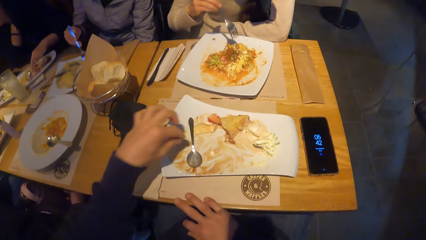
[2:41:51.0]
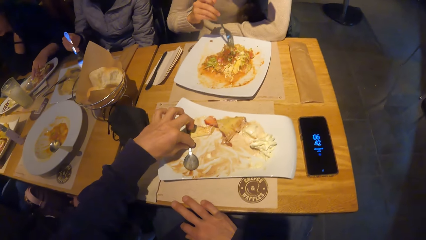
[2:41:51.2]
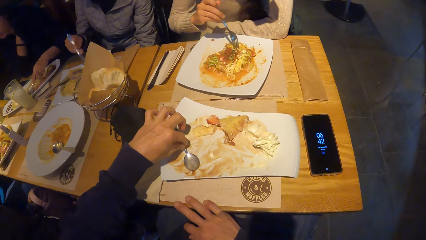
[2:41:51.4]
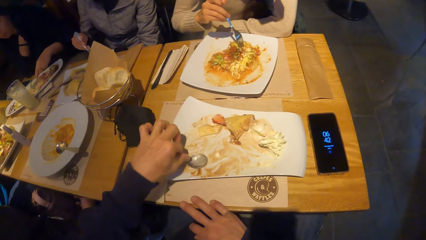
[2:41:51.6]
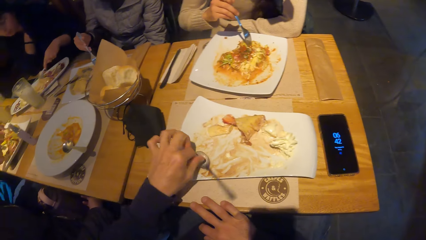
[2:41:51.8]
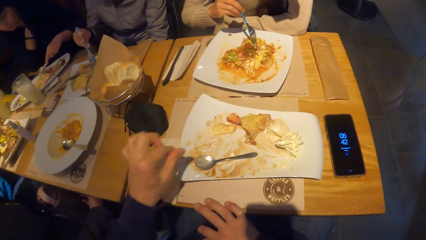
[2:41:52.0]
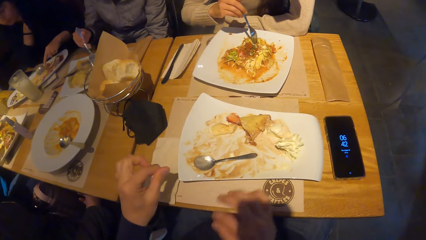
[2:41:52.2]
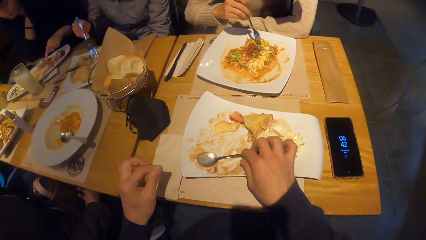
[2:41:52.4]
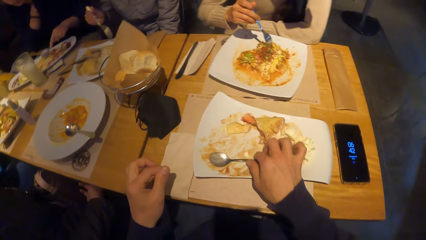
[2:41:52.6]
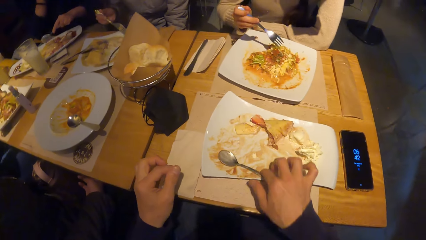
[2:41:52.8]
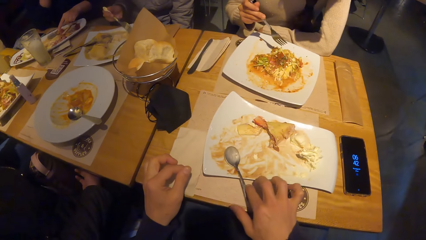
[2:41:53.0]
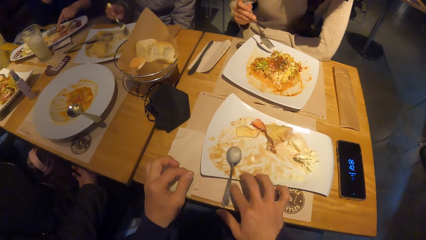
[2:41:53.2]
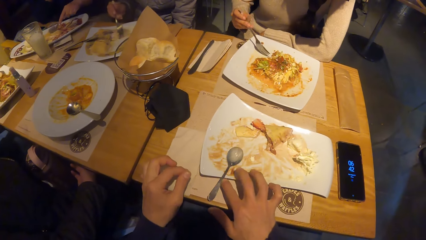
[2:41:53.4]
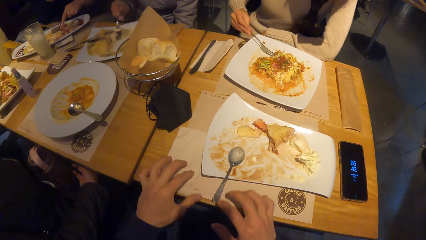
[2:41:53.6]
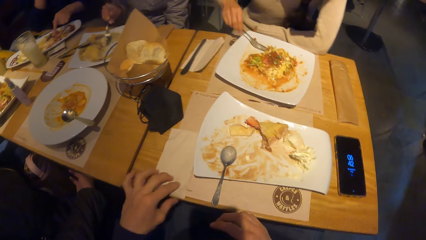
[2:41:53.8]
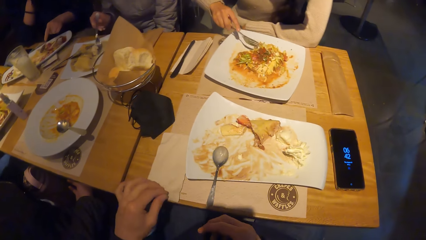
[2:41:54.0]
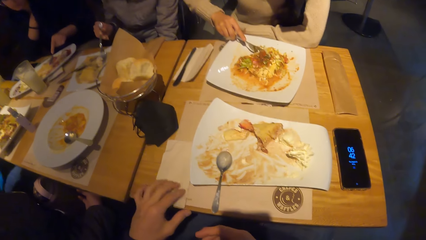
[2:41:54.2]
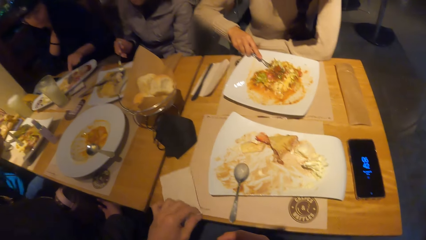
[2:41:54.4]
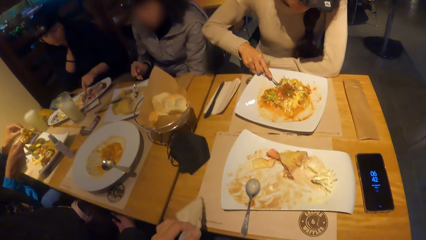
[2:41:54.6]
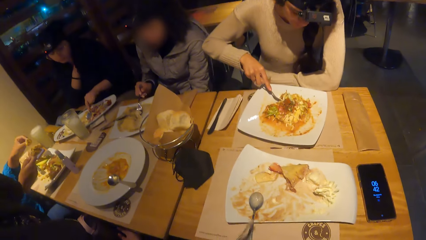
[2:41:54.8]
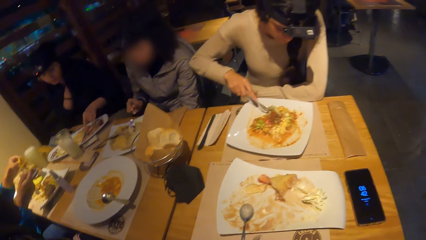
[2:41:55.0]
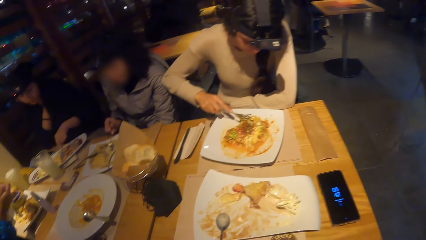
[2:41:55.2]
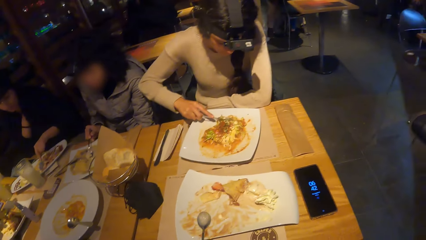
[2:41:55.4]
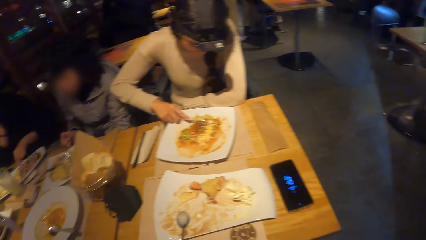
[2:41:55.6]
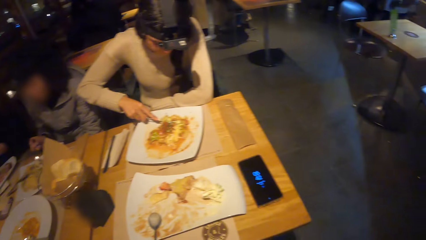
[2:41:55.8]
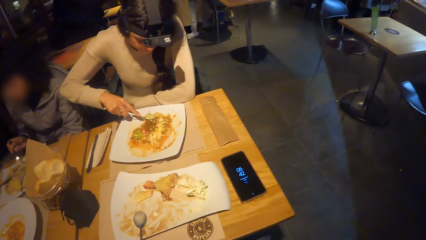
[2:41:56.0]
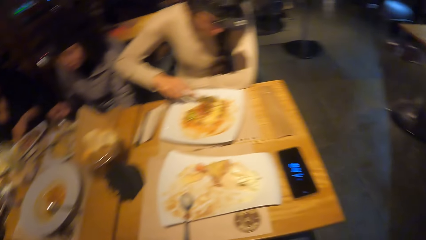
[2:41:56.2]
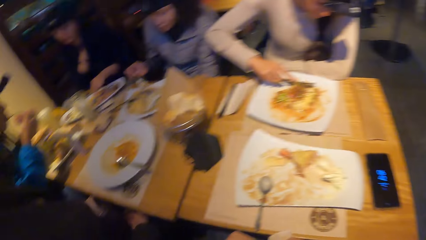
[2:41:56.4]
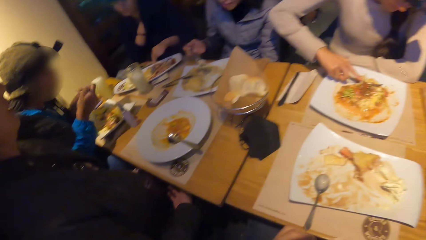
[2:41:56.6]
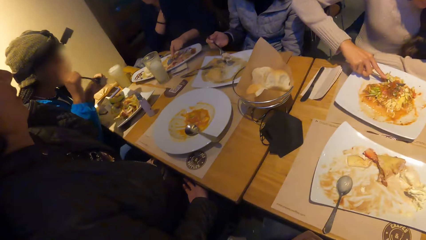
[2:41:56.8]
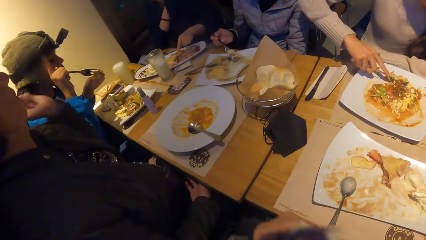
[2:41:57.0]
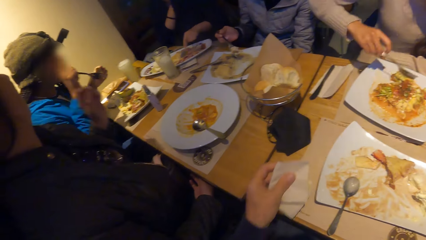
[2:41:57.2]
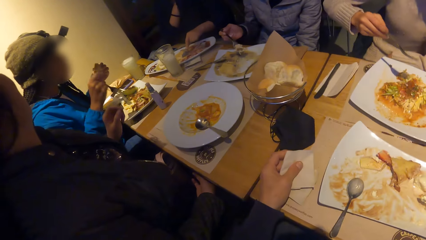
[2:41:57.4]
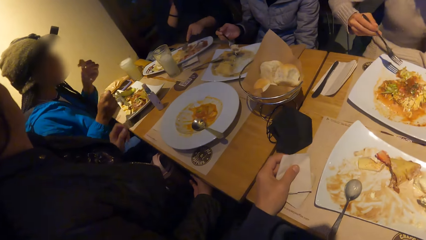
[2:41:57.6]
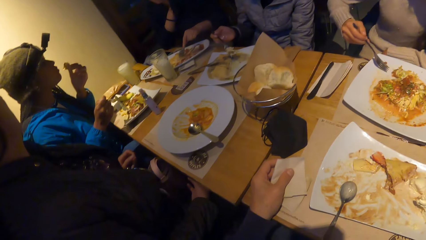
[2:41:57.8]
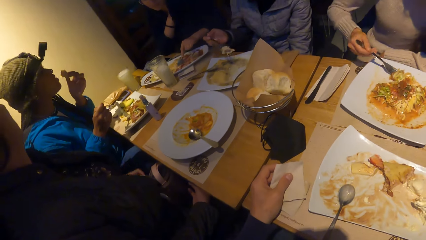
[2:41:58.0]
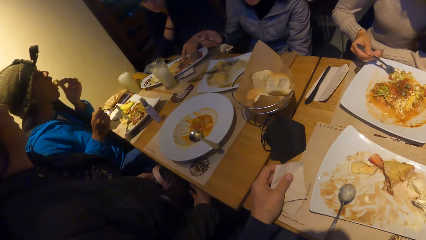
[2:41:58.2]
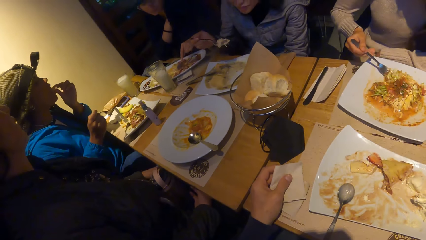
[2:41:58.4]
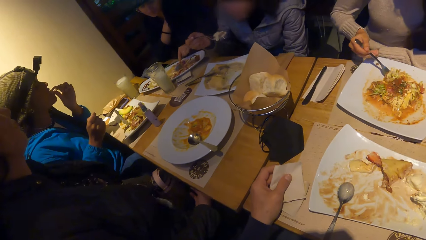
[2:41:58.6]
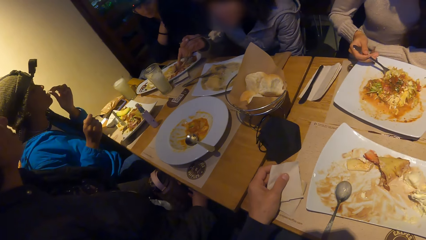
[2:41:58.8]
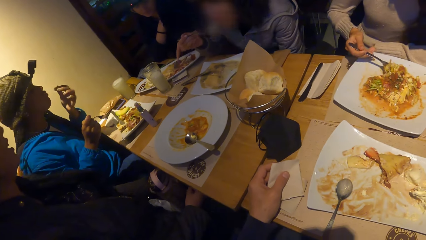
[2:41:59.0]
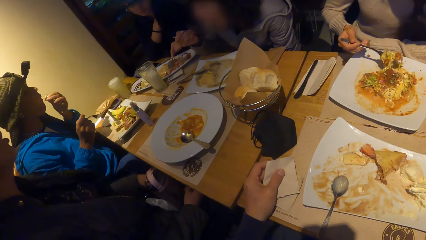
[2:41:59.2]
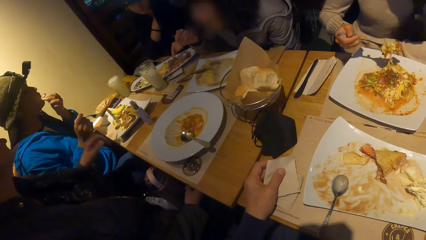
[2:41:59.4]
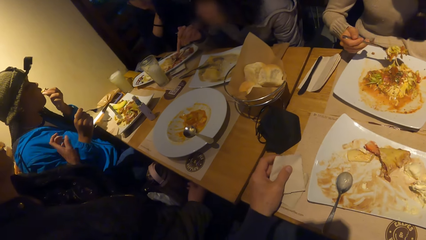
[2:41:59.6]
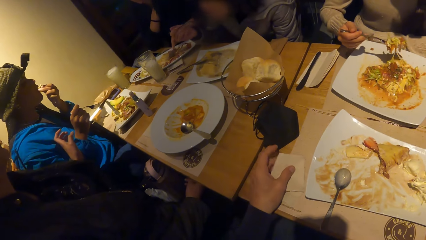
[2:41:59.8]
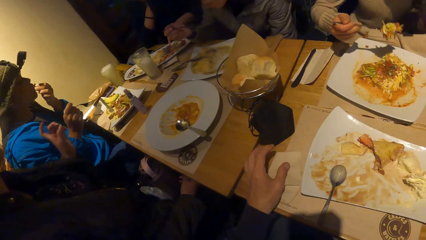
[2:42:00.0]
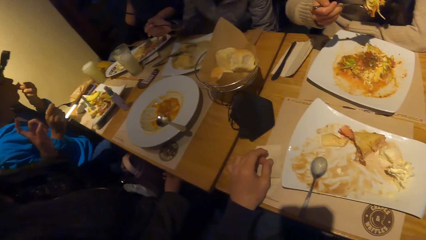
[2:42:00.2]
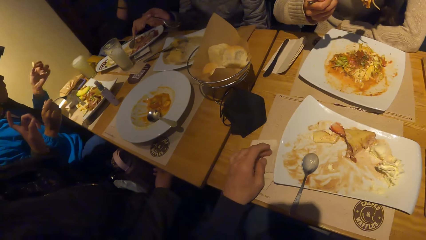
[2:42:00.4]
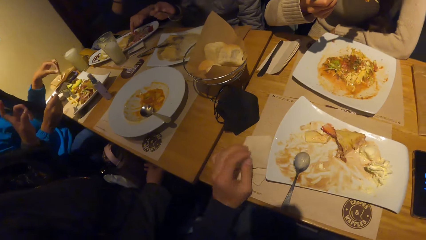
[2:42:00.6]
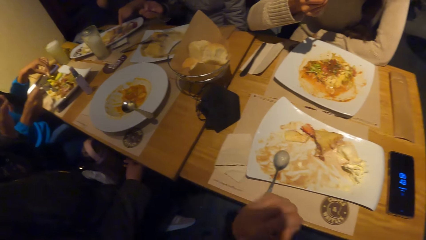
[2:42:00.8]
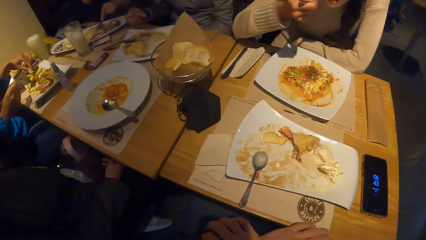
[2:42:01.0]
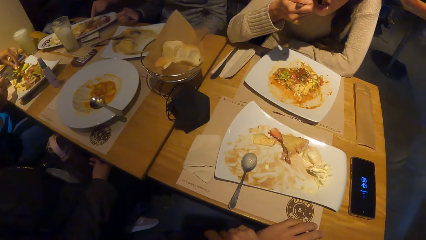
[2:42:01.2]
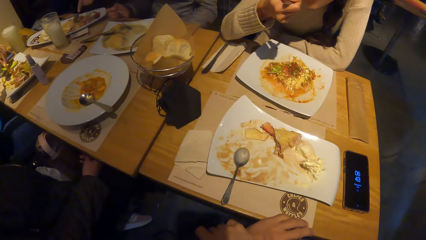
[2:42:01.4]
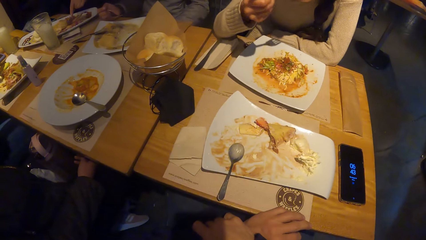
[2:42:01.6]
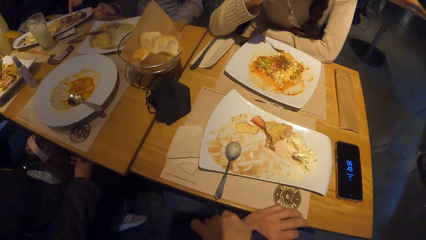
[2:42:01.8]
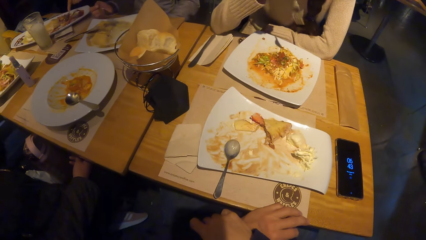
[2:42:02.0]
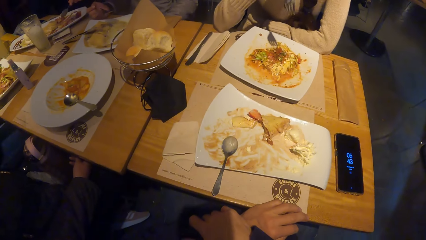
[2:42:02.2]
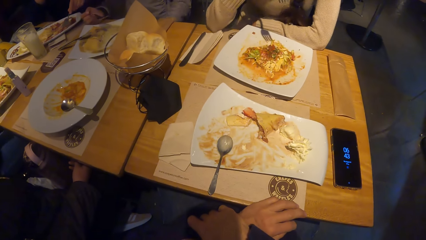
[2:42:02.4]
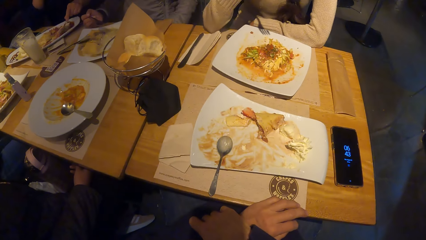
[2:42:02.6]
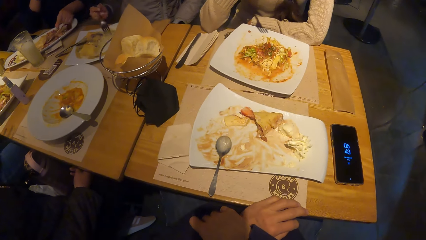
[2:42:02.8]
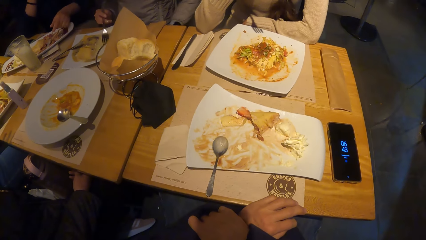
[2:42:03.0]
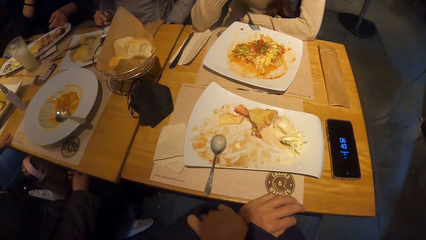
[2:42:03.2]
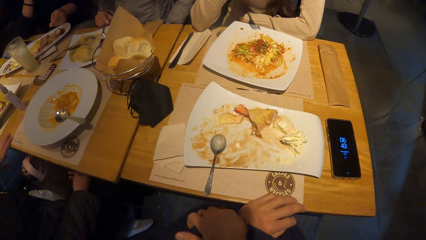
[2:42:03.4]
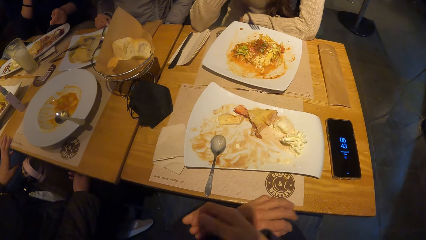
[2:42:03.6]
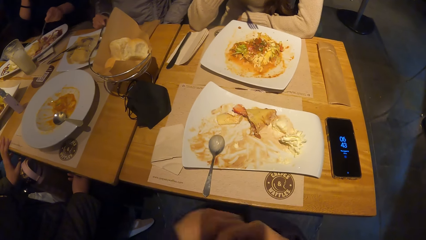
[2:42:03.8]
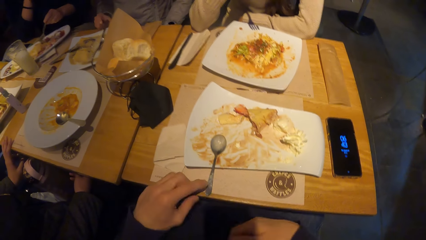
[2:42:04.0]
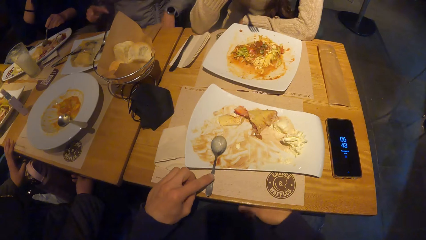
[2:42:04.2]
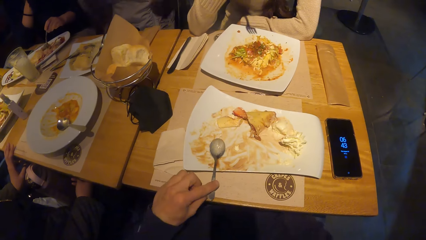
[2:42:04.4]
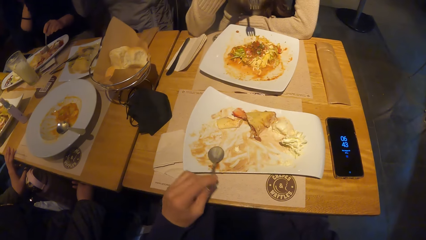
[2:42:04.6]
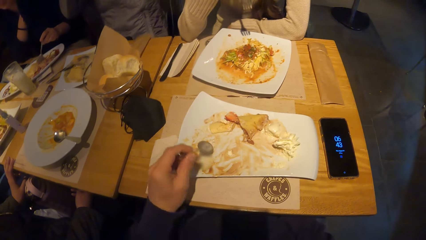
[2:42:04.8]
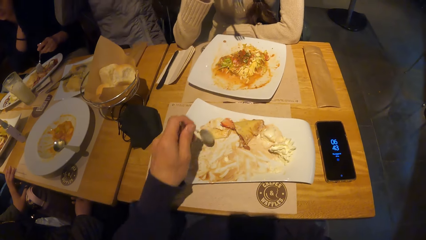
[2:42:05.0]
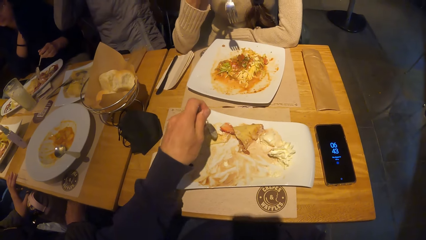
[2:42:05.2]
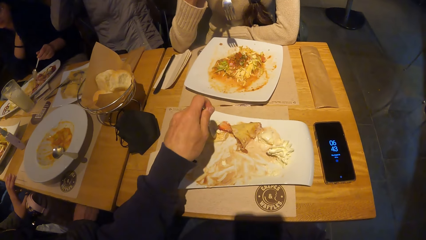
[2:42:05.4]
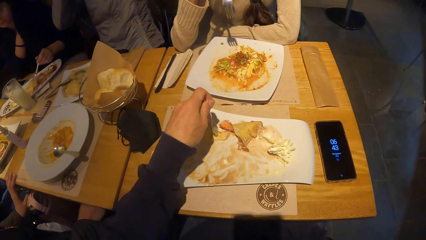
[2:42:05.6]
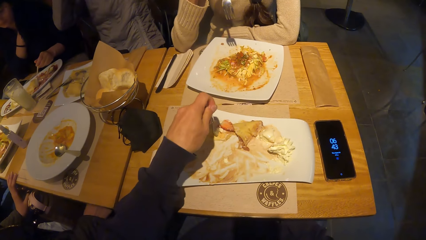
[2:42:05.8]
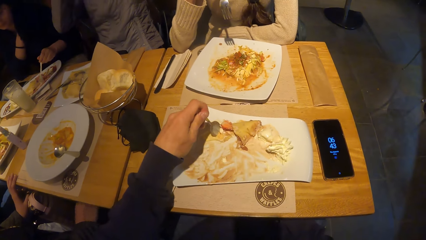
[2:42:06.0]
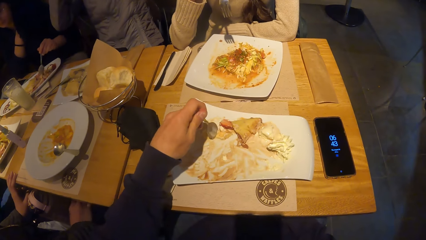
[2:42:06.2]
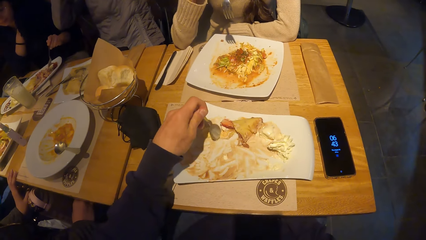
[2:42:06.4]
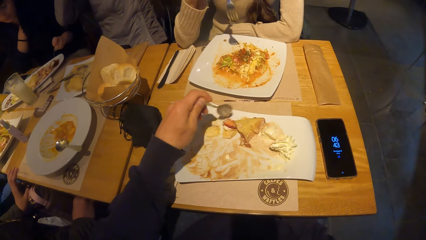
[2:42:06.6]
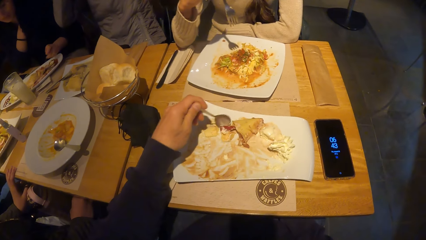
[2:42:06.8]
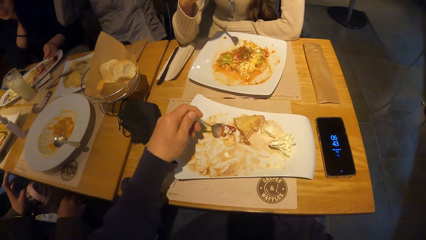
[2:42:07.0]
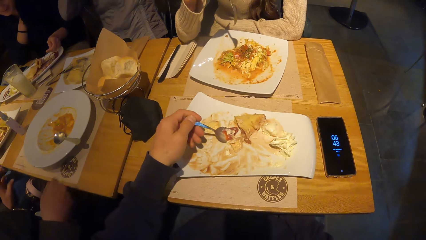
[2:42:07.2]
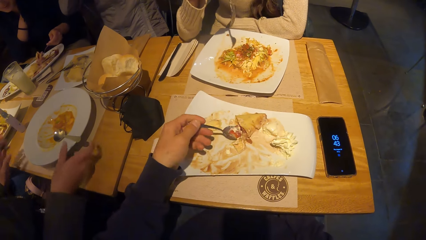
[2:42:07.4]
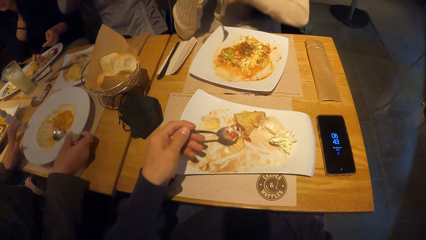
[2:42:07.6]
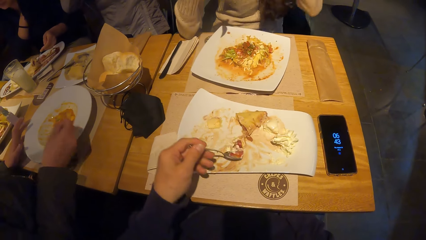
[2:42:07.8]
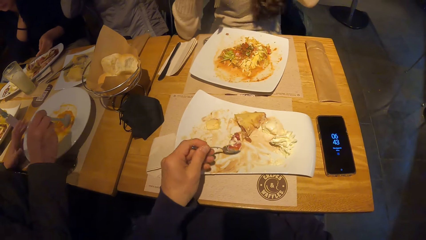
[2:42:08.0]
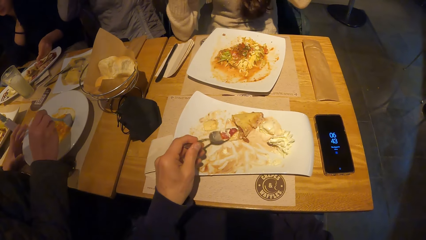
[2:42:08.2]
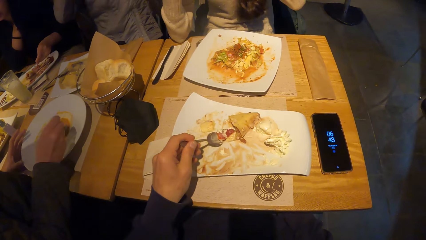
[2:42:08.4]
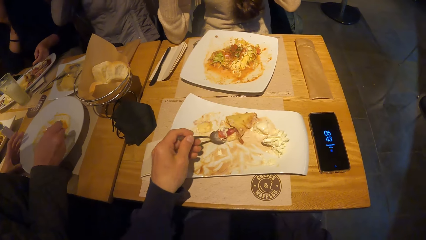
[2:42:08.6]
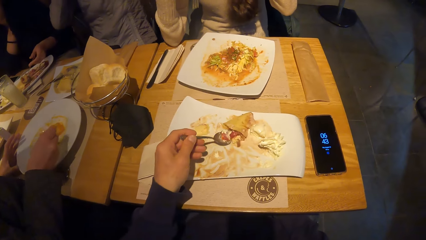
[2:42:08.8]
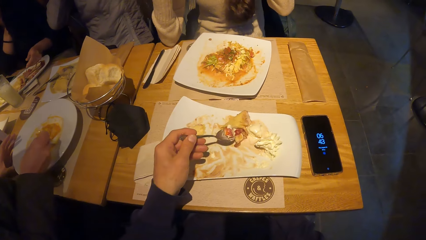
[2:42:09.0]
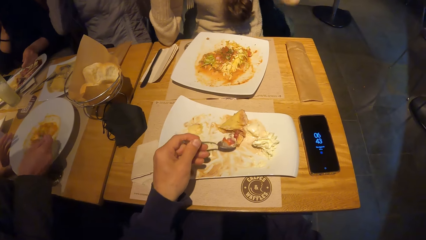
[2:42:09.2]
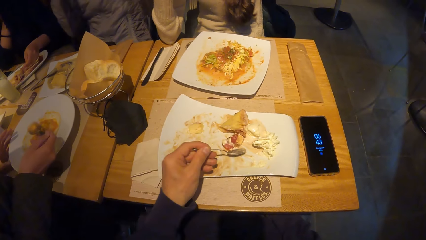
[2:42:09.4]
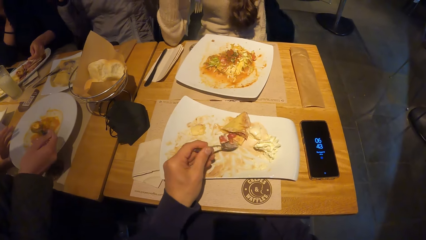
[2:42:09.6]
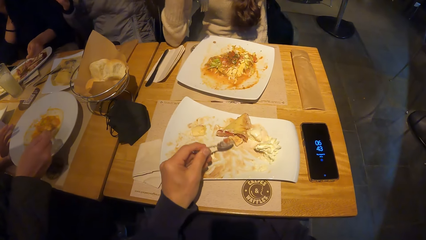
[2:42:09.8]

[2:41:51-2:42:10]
The camera wearer drops the serviette on the table with his left hand. He picks up the spoon from the plate. He rolls the spoon on the plate with his left hand. He rolls the spoon on the plate with his right hand. He picks up the serviette on the table with his left hand. He looks at the time on the phone. He touches the table with the serviette in his left hand. He looks at a person. He places the serviette on the table with the left hand. He looks at the time on the phone. He picks up the spoon from the plate. He holds the spoon in the plate with his left hand. He cuts food with the spoon in the left hand. The woman holds the spoon in the plate with her right hand. The camera wearer scoops the food with the spoon.
